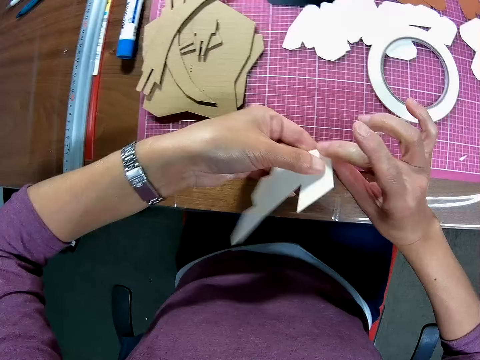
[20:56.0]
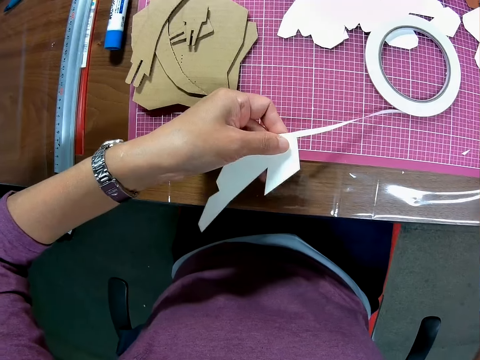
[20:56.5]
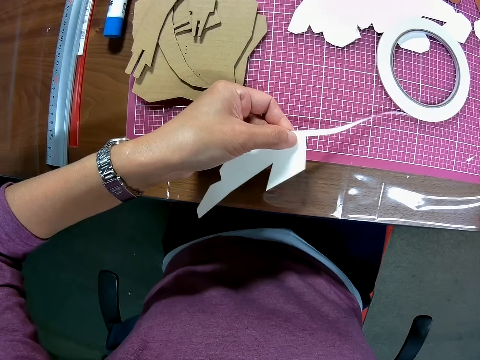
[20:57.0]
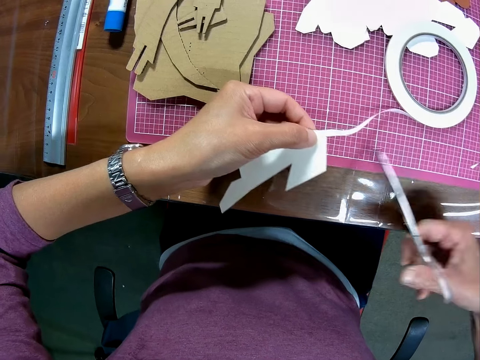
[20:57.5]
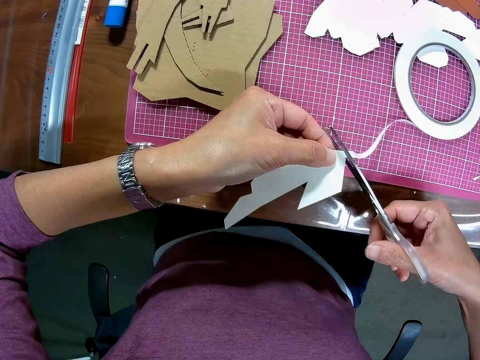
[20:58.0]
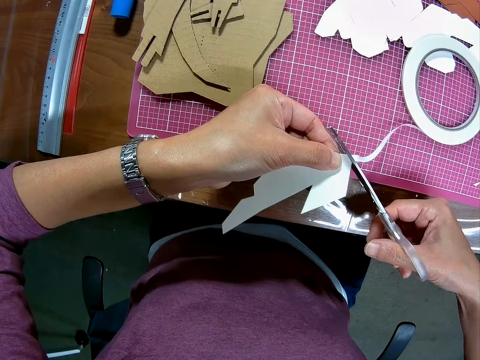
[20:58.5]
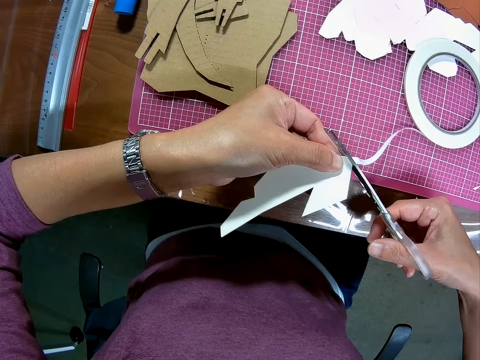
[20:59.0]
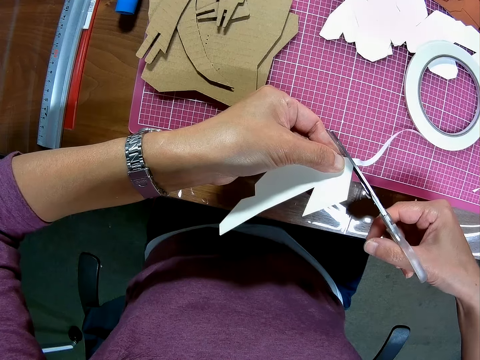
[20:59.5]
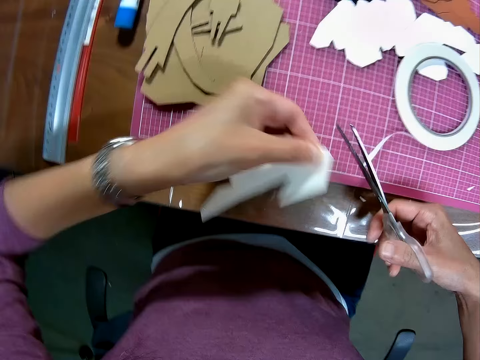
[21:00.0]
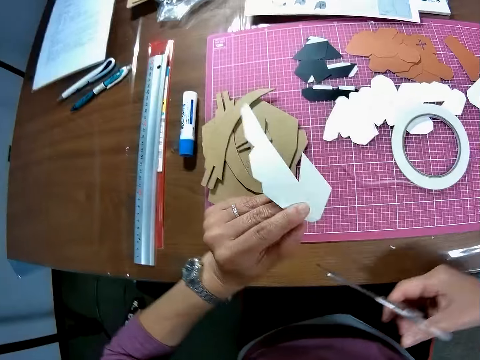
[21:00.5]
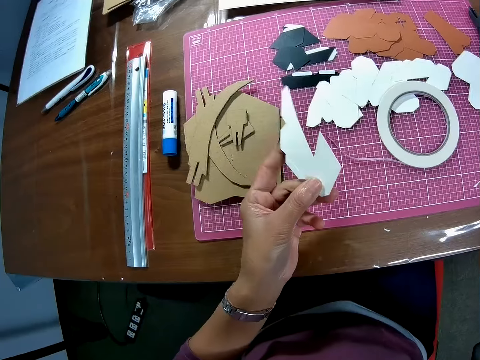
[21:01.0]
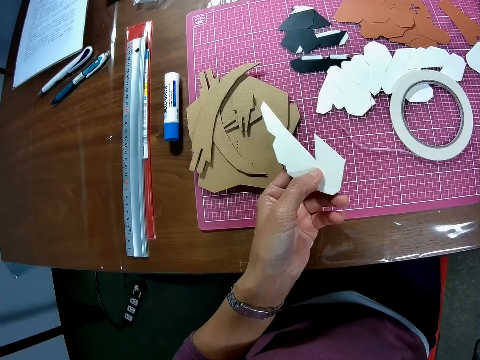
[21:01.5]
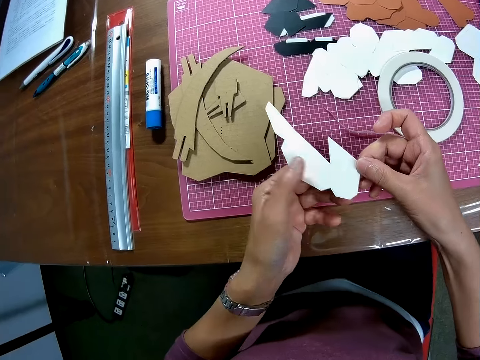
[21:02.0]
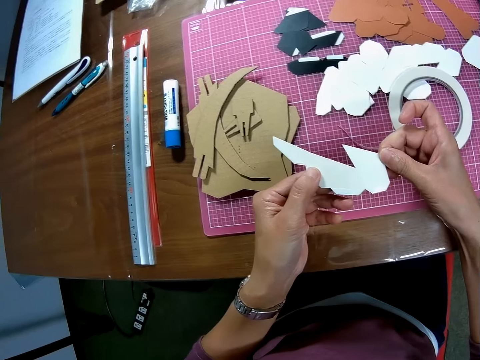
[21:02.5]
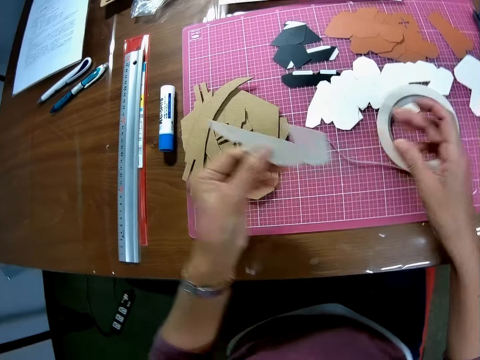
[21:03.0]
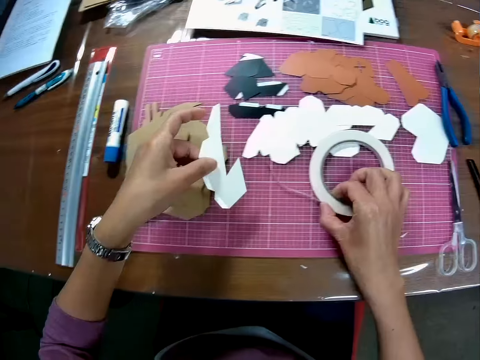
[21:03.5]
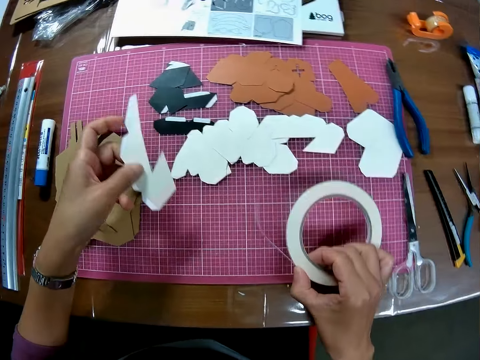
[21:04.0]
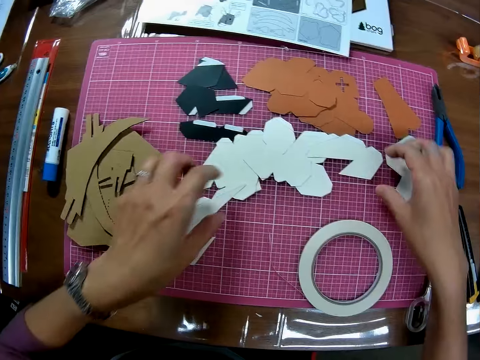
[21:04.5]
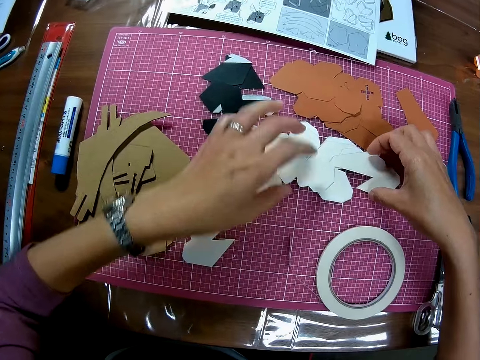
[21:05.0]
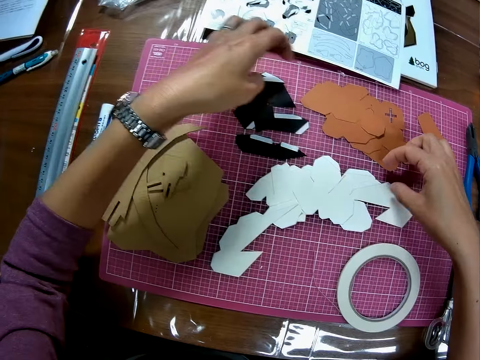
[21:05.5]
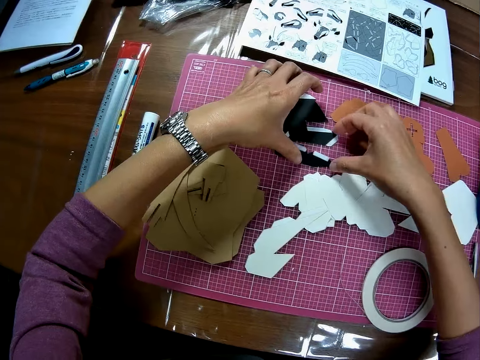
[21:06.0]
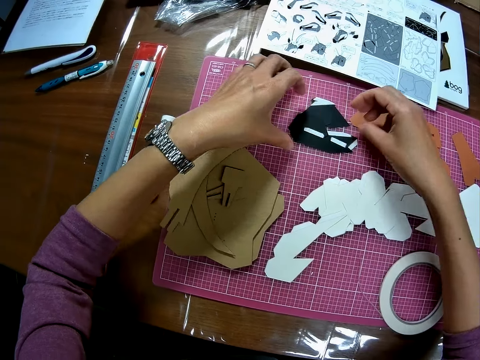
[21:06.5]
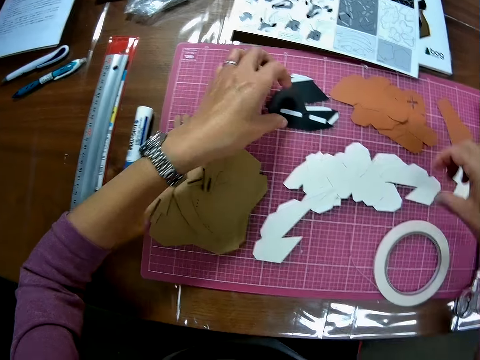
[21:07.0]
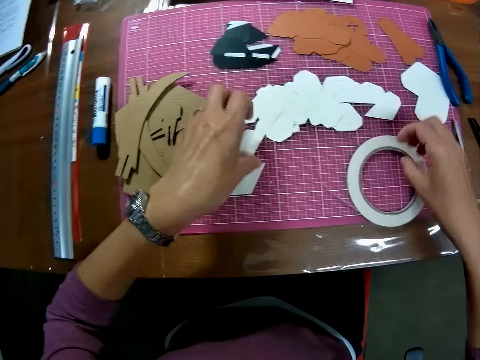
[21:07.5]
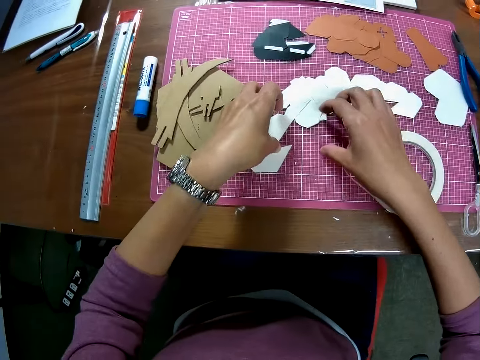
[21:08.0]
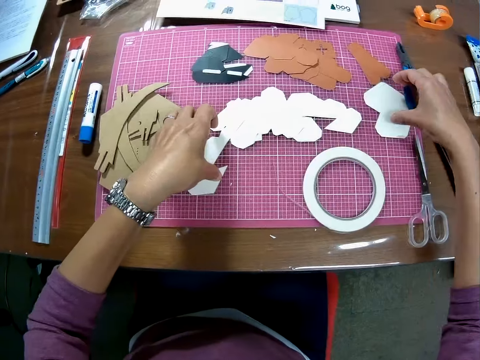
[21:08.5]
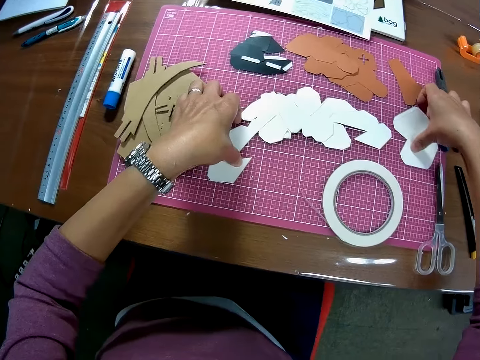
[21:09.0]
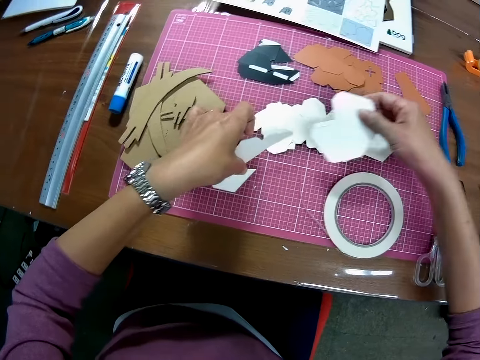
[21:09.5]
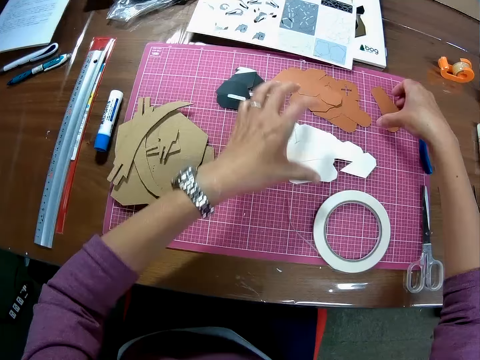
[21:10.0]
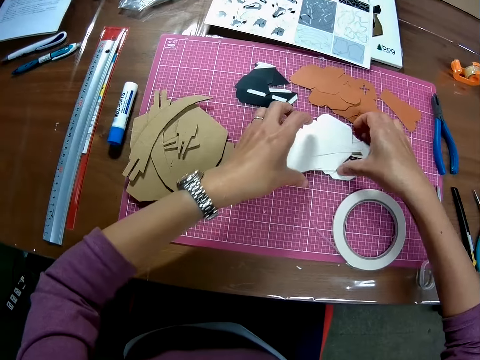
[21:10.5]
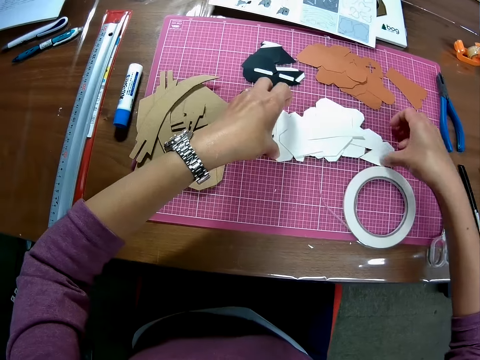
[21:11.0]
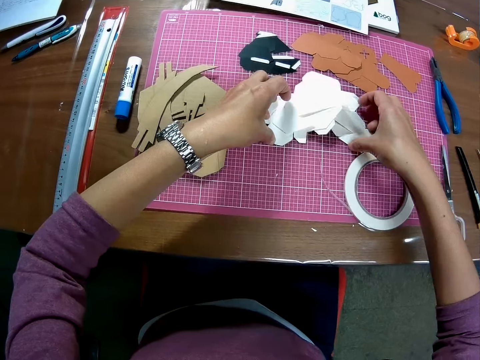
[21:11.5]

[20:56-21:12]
The camera wearer removes his right hand from the tape. He picks the pair of scissors from the table. He cuts the tape with the pair of scissors. He drops the pair of scissors on the table. He holds the card. He moves the tape on the cutting mat. He drops the wooden mechanical model on the cutting mat and touches the wooden mechanical models on the cutting mat. He moves the card. He puts together some cards. He picks up the card. He picks up the card again. He puts the cards together.

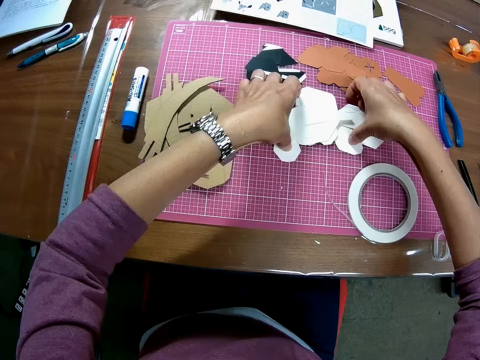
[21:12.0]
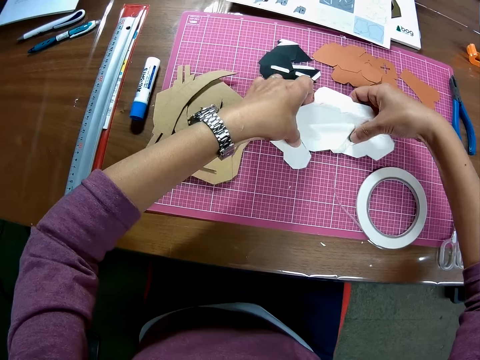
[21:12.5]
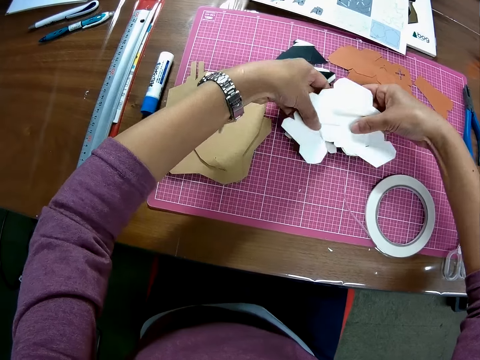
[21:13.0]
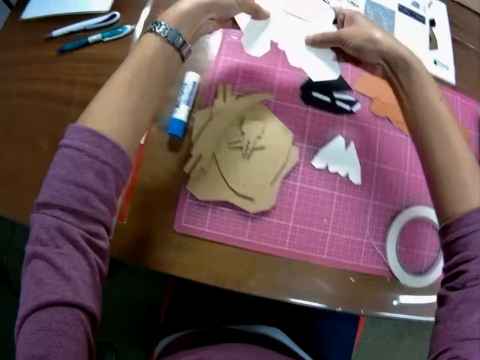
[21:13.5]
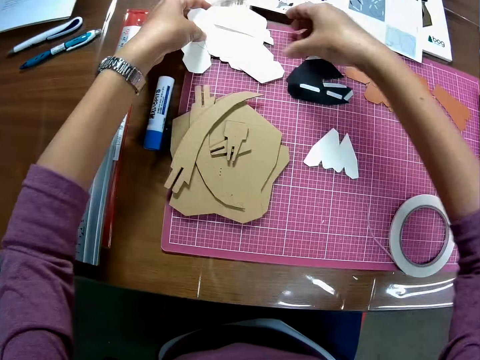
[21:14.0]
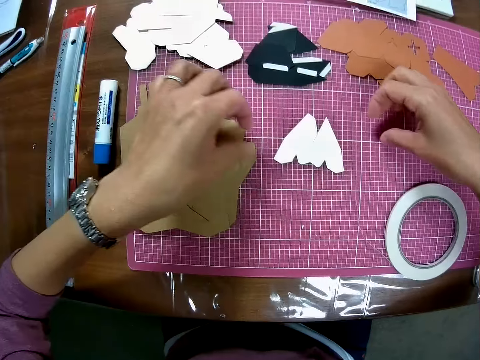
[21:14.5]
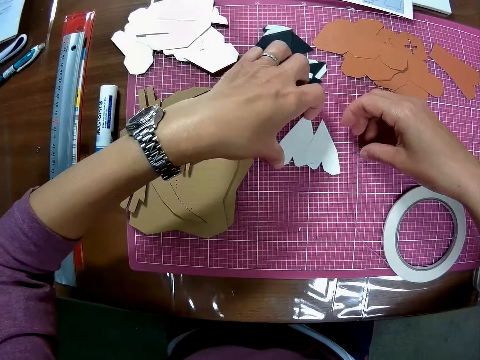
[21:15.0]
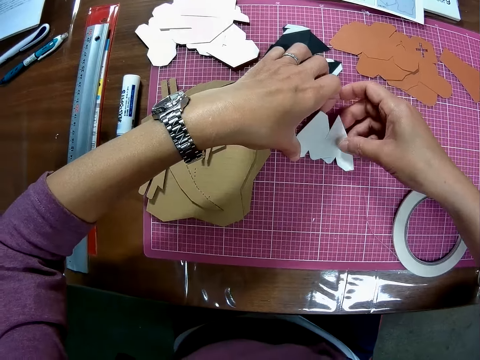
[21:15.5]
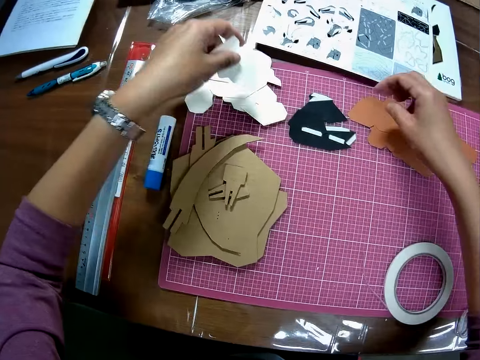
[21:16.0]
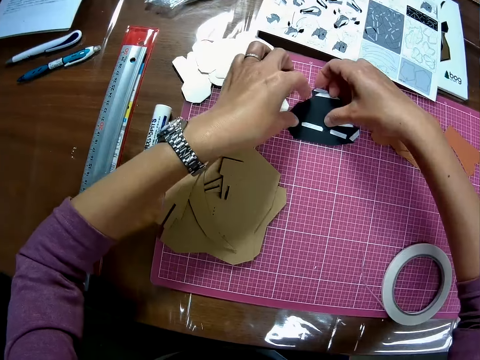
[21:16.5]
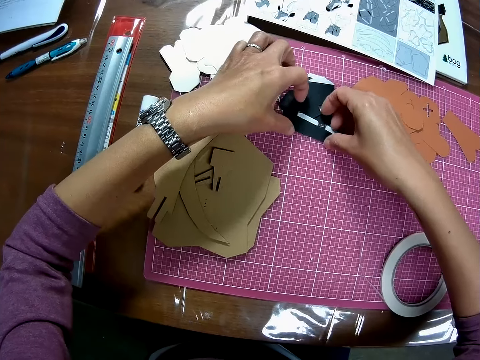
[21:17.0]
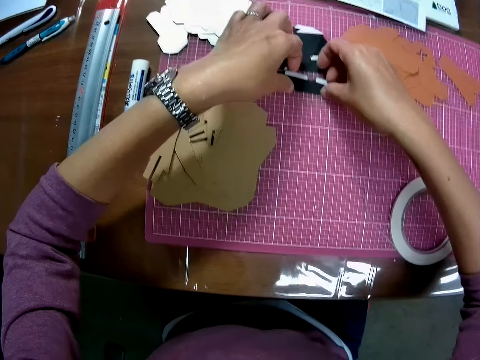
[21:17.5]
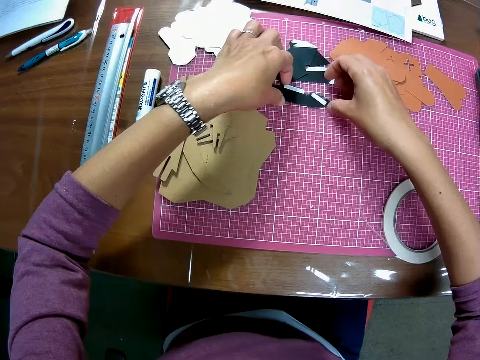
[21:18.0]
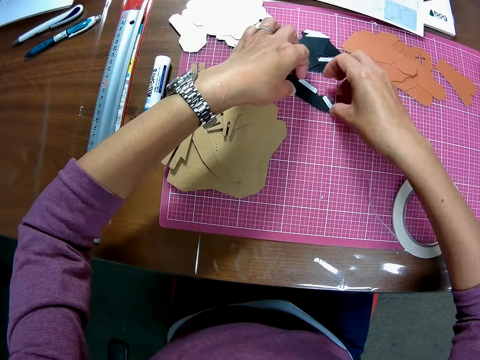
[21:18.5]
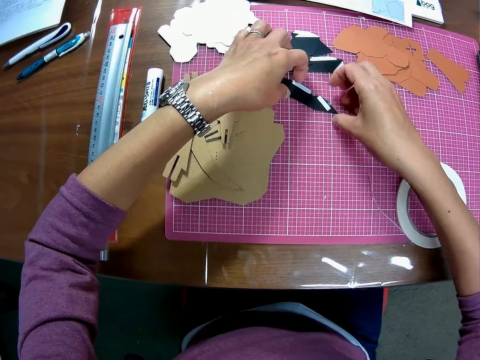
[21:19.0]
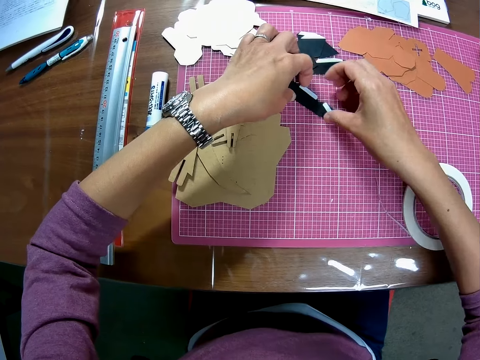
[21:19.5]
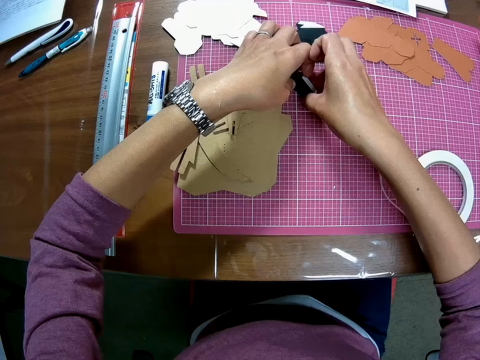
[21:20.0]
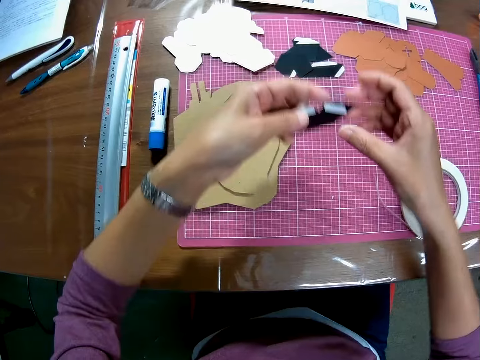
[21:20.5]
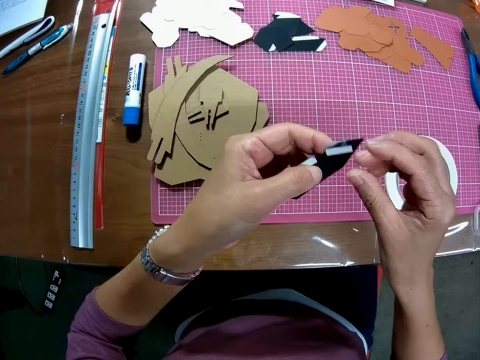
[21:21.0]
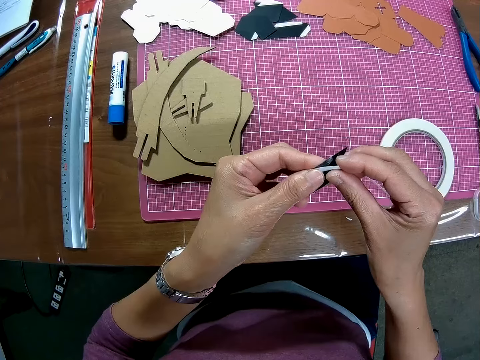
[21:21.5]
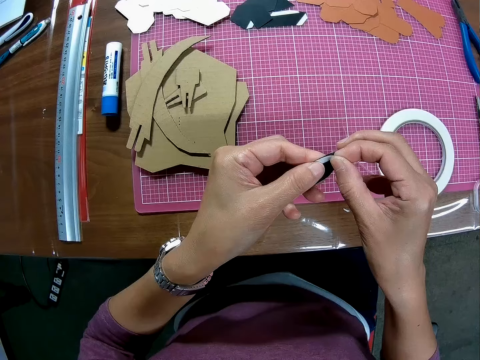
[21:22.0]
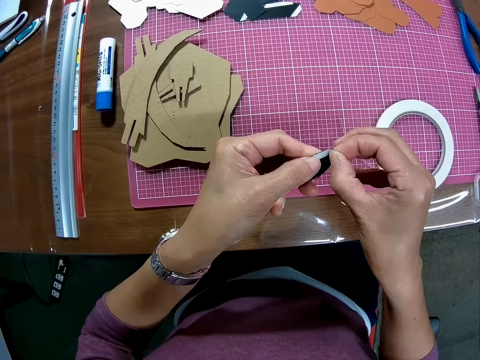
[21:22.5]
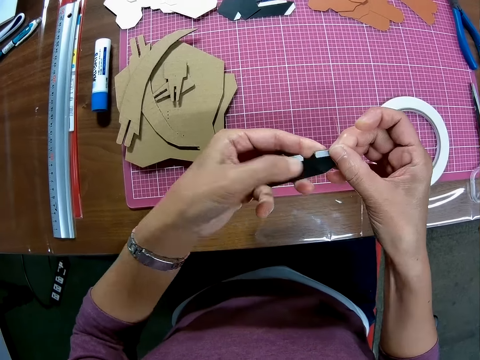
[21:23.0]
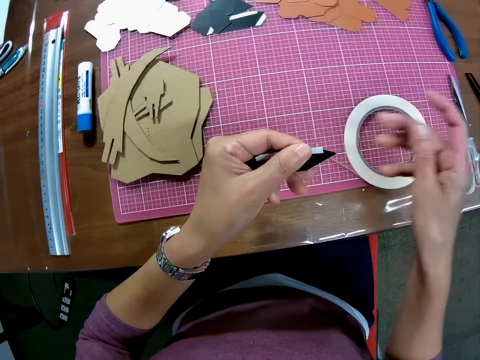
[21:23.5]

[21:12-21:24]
The camera wearer picks up the cards. They put the cards together. They pick up the card and put the card down. They pick up the card. They pick up a piece of a wooden mechanical model. They stick the sticker. They press the tape on the wooden mechanical model.
